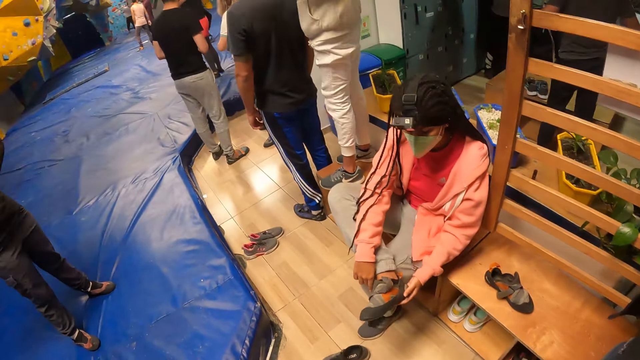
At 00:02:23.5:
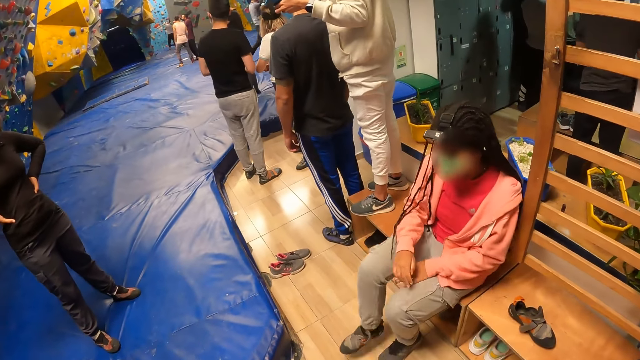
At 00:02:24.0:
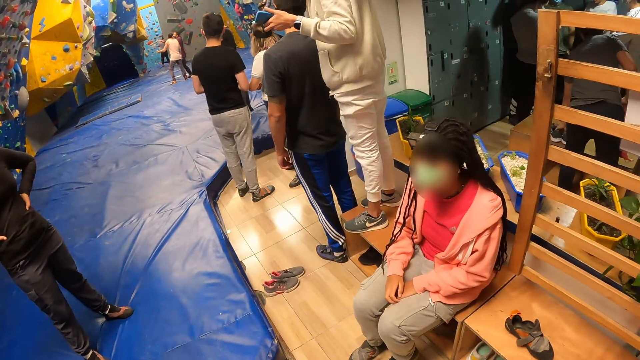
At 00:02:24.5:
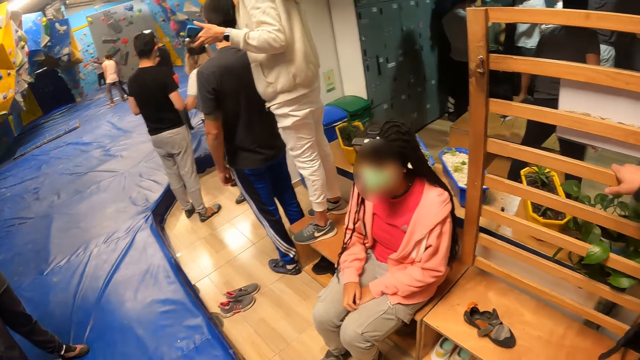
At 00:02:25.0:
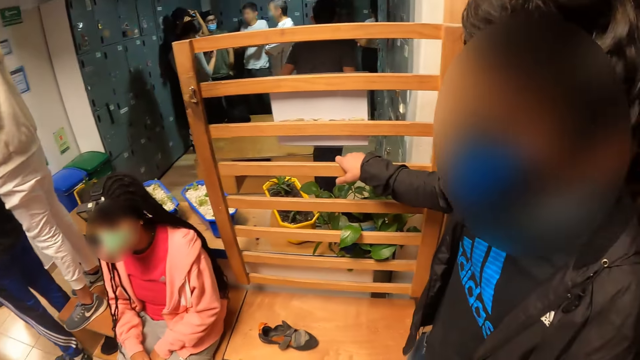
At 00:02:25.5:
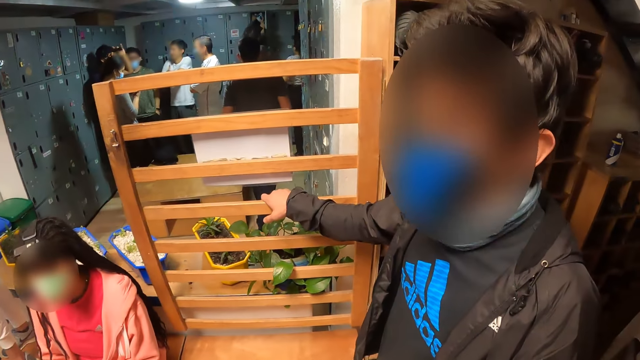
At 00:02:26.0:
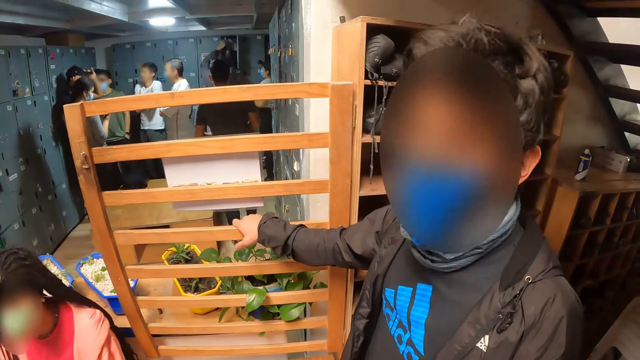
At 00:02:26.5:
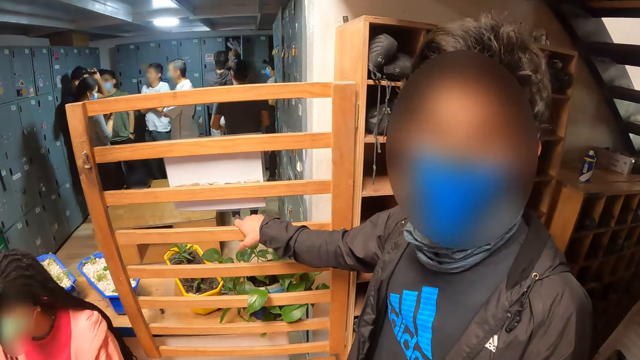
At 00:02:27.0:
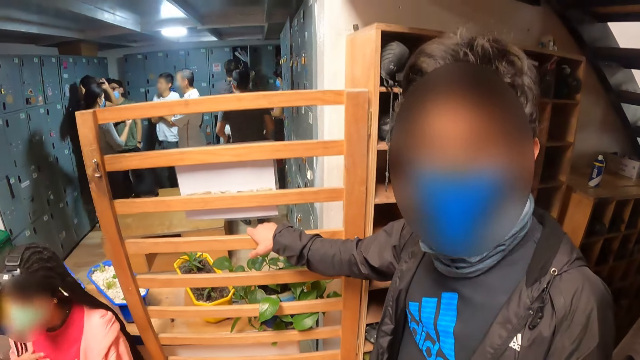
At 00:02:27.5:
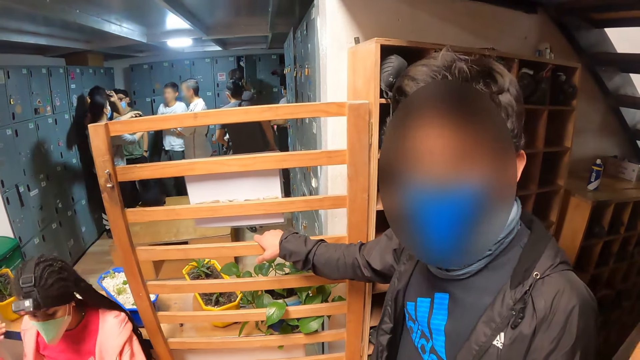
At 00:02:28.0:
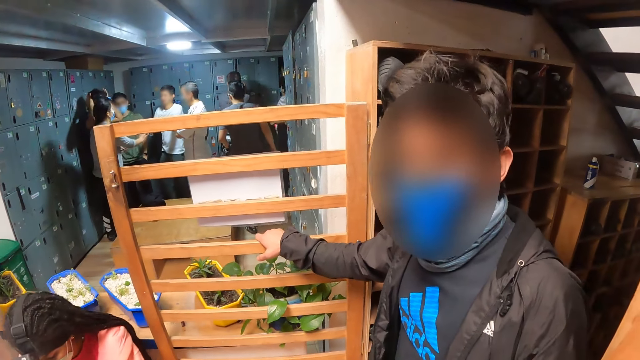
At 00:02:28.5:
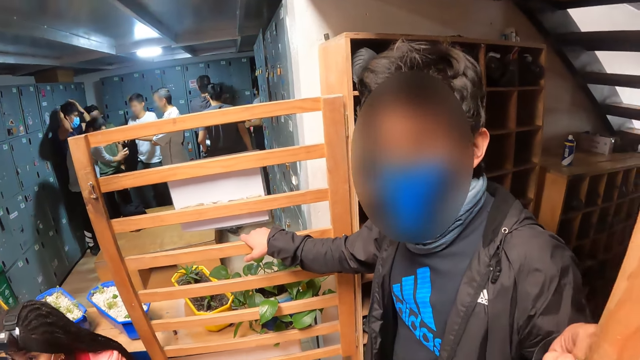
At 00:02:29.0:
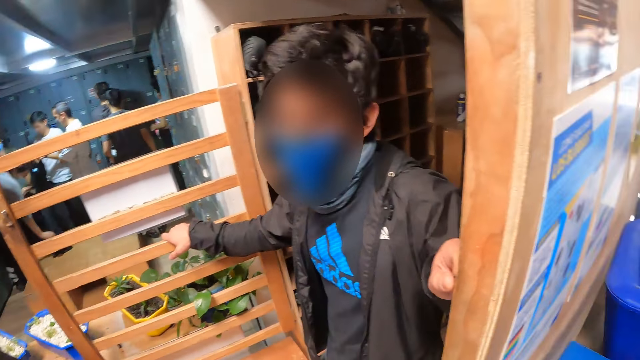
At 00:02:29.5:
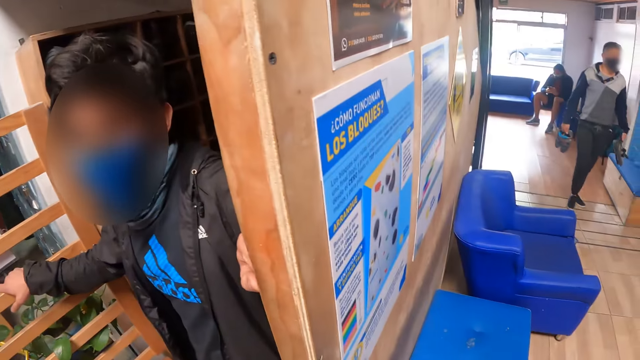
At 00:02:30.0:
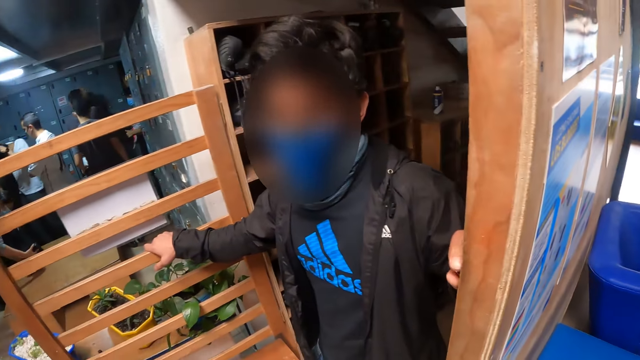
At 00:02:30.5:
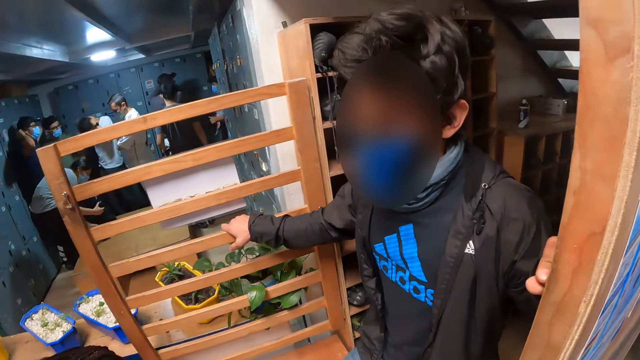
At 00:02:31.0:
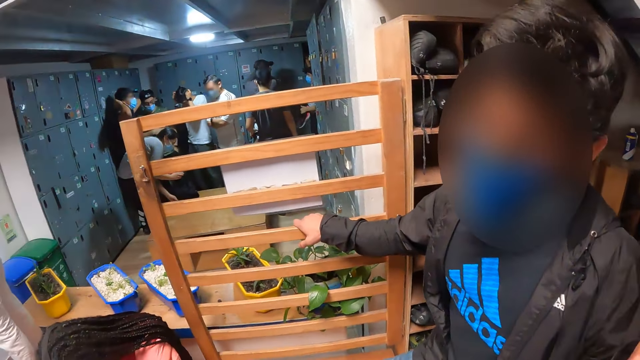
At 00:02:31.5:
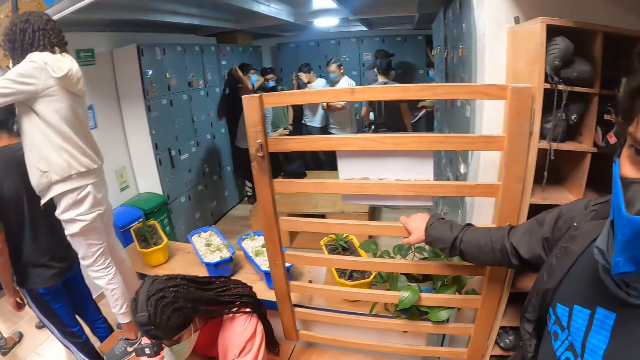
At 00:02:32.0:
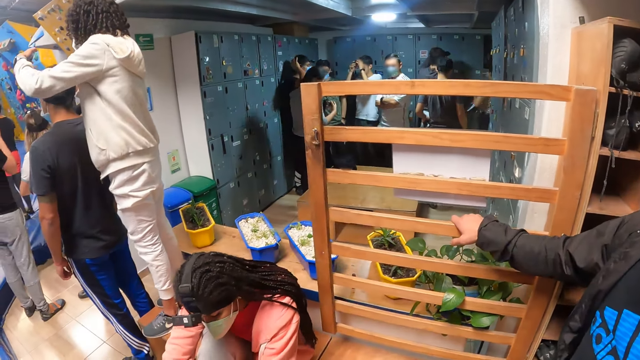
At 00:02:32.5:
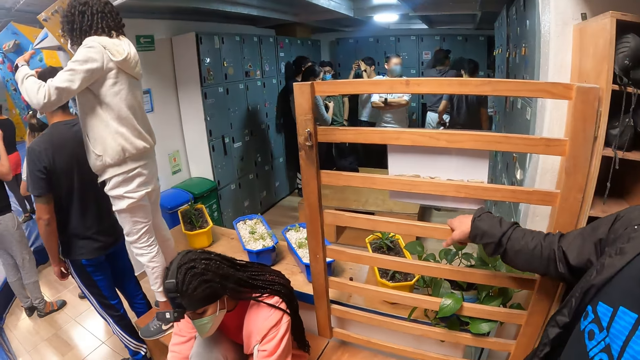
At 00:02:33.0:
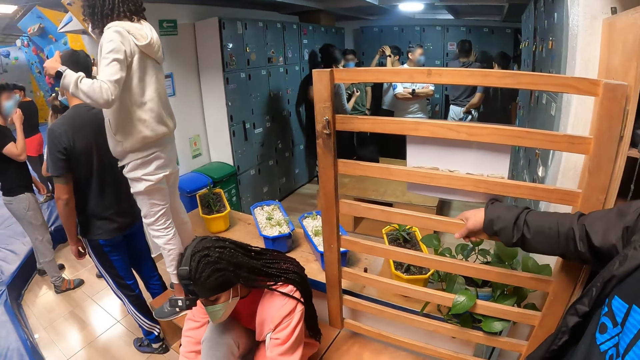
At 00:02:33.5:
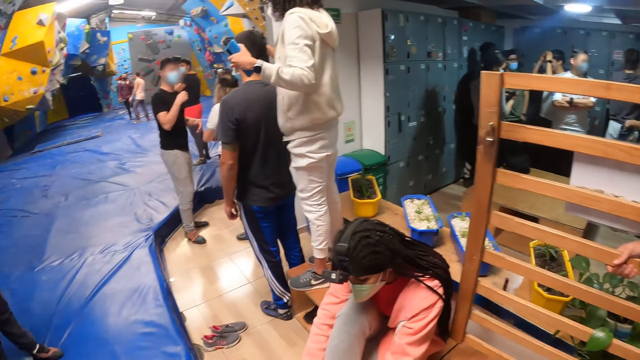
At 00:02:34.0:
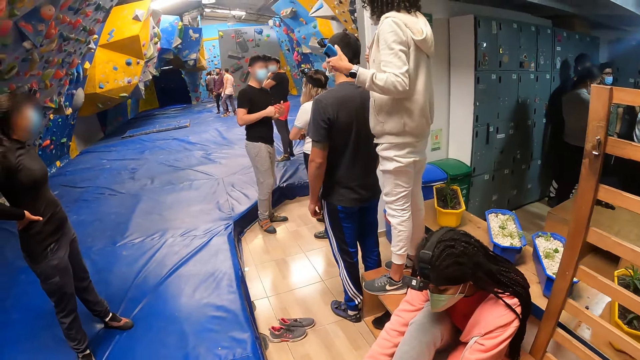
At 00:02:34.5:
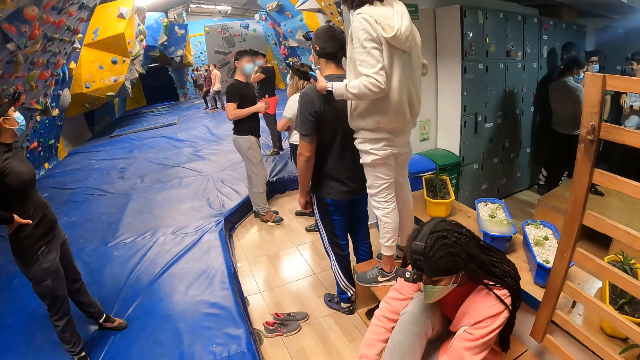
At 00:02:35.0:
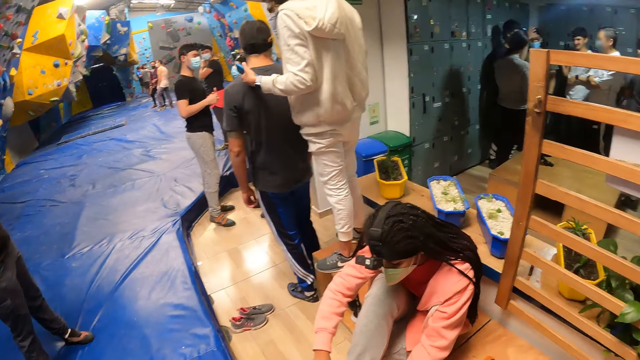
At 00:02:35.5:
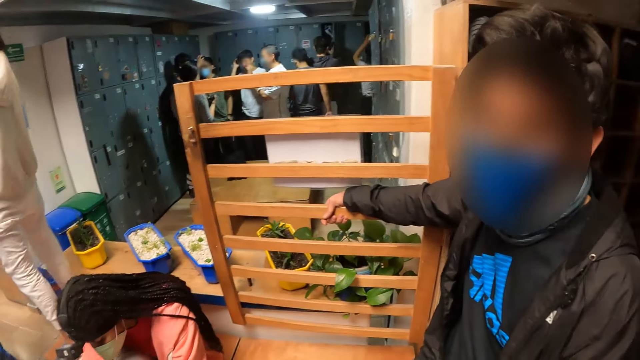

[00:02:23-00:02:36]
The camera wearer interacts with a man. They look around.

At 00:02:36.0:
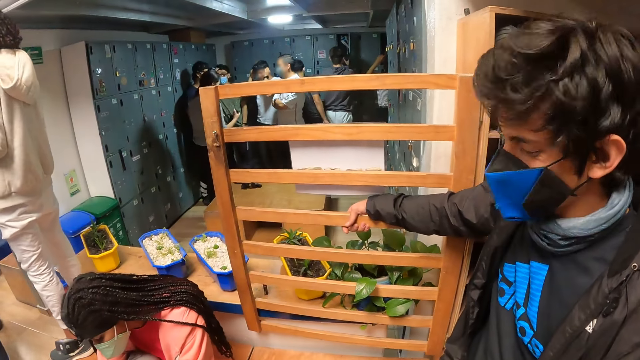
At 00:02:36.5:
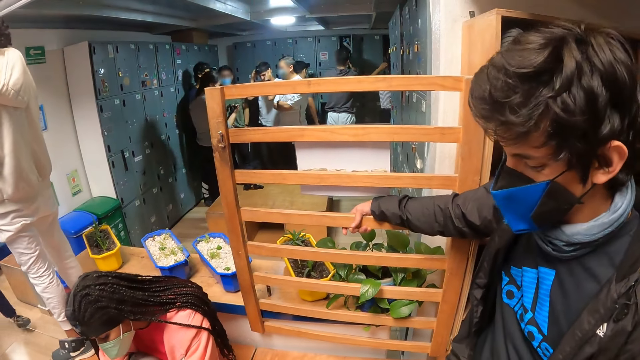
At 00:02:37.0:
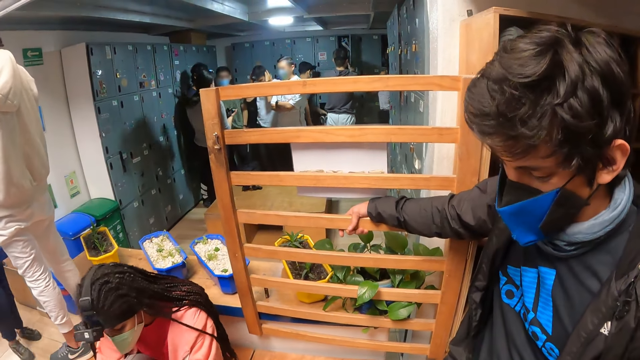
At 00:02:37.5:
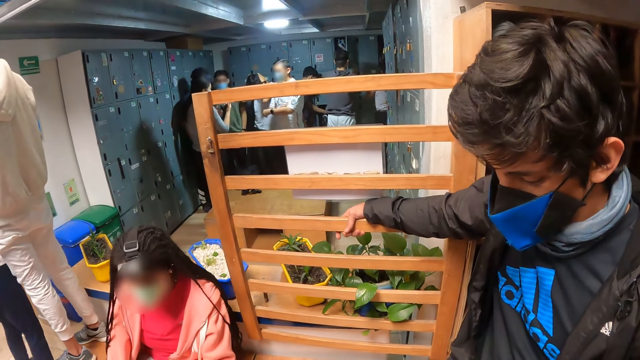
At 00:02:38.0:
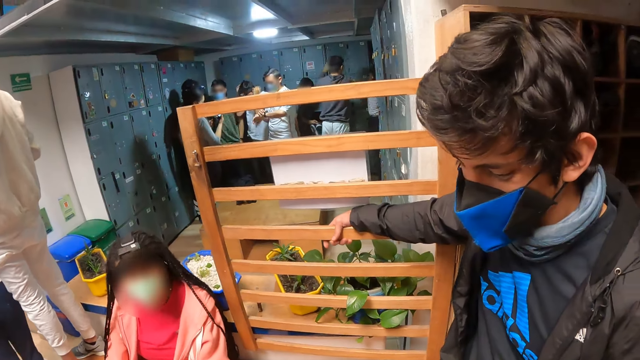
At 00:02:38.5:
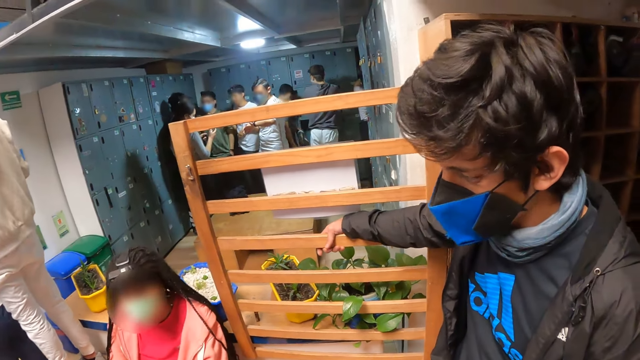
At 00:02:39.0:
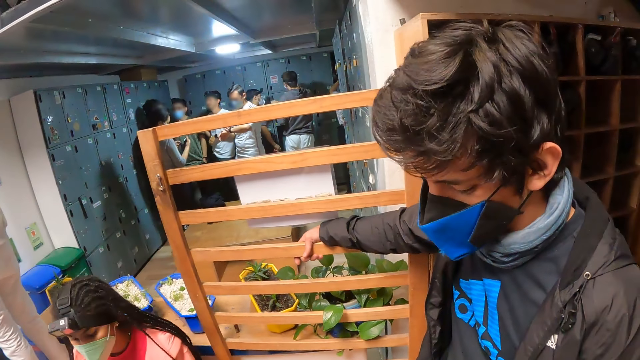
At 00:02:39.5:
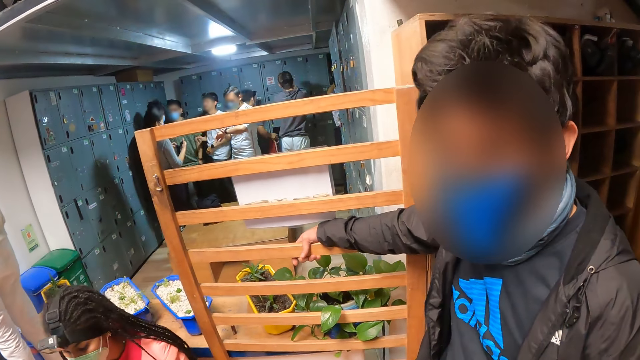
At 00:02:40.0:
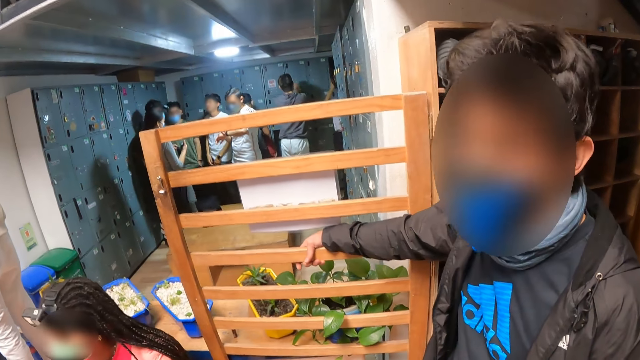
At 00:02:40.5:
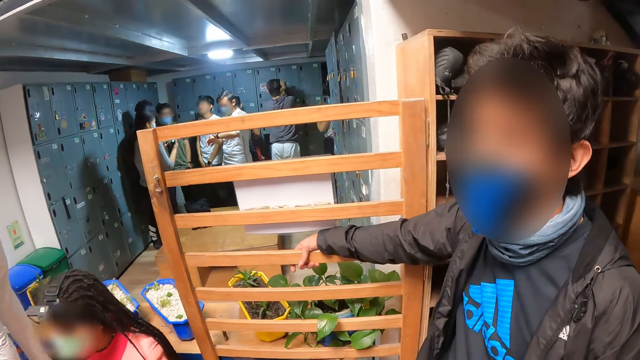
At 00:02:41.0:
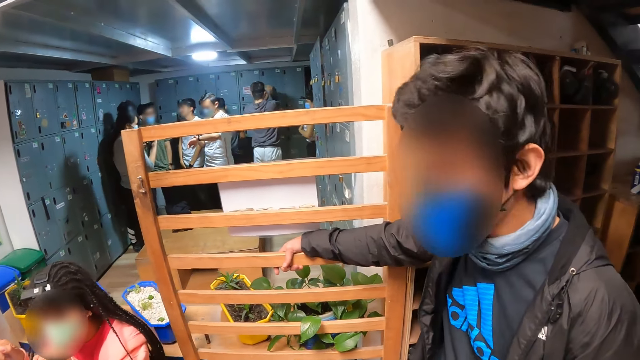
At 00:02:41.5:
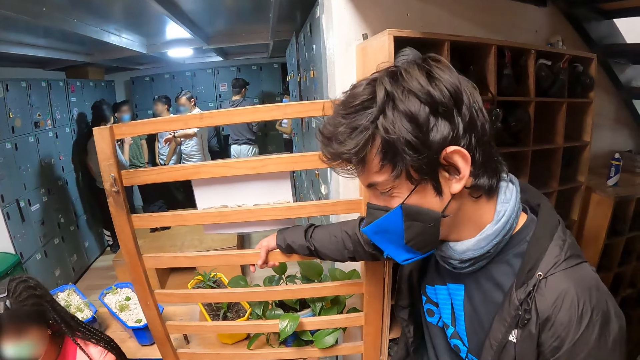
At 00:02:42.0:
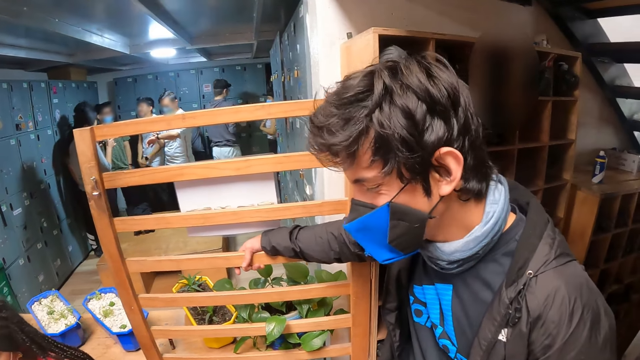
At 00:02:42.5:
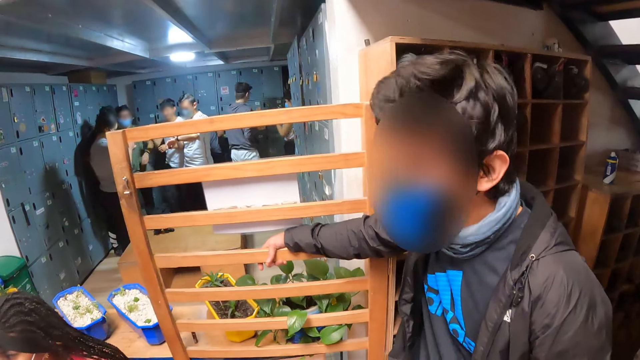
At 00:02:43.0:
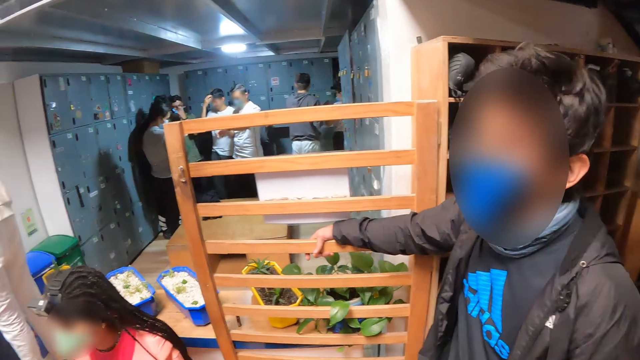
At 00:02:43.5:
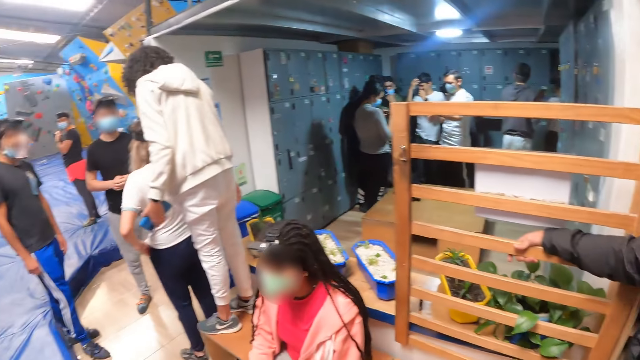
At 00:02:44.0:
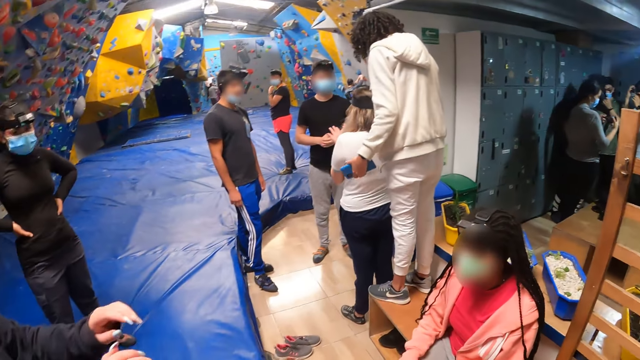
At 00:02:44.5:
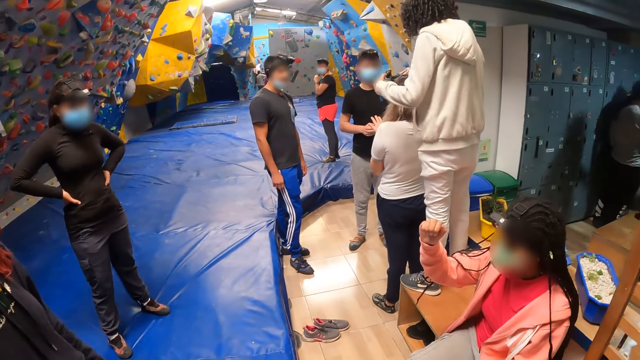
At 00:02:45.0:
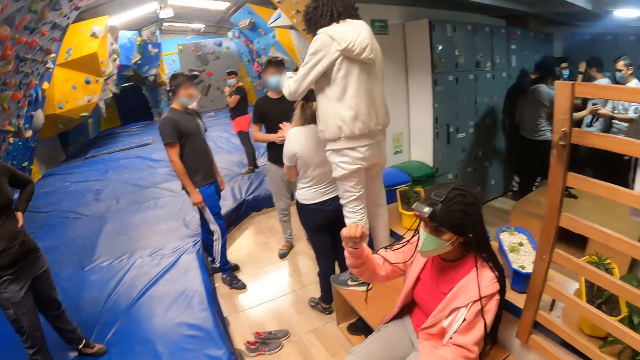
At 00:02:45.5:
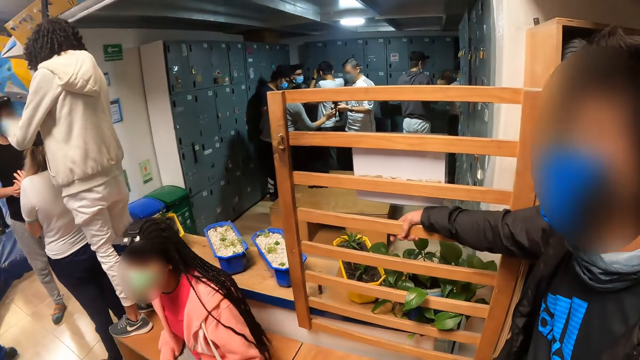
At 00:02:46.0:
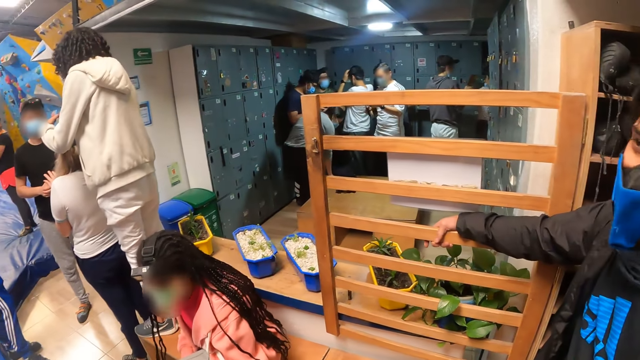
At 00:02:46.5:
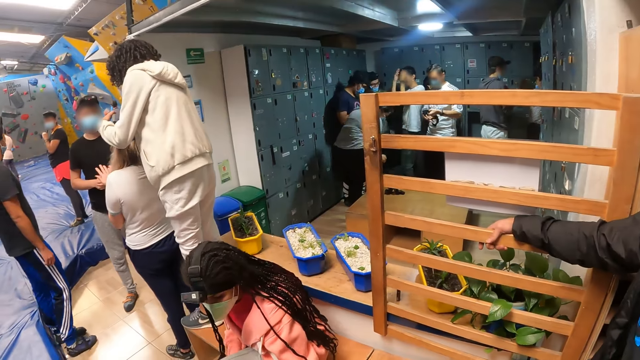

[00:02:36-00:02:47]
The woman holds up her right fist.
